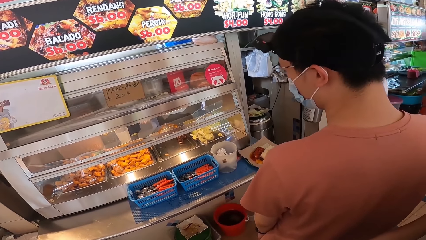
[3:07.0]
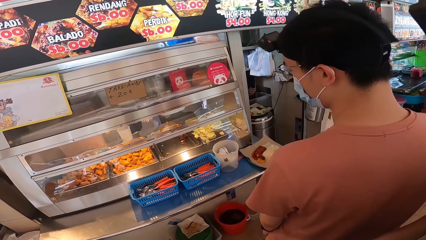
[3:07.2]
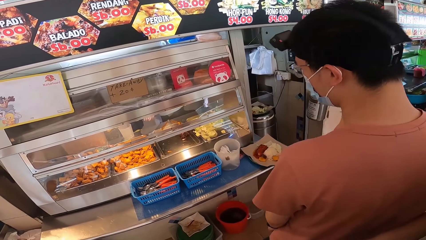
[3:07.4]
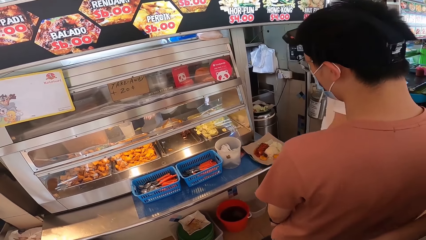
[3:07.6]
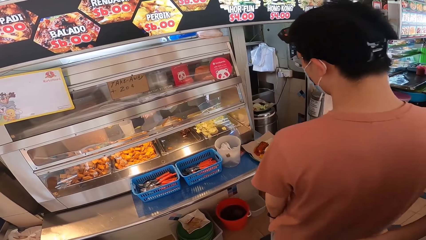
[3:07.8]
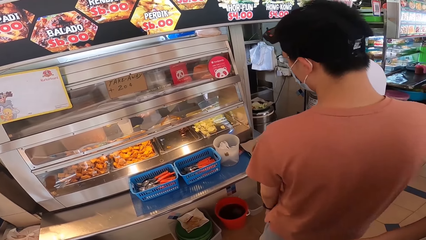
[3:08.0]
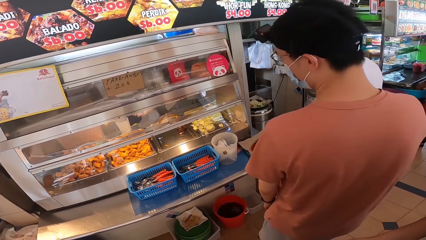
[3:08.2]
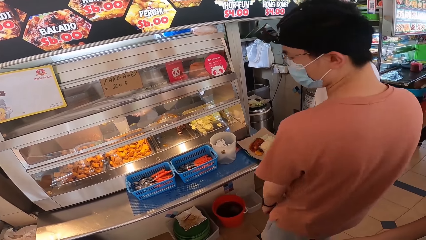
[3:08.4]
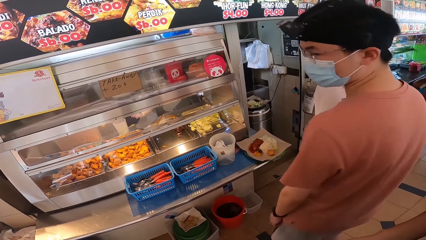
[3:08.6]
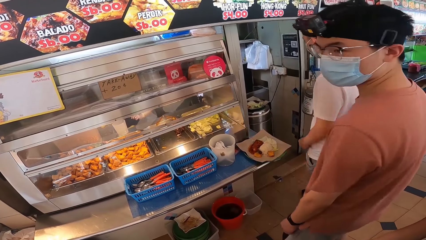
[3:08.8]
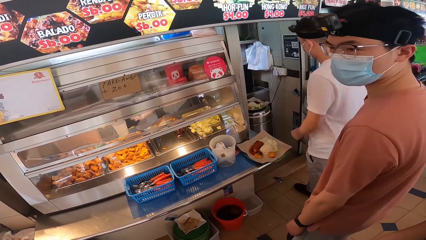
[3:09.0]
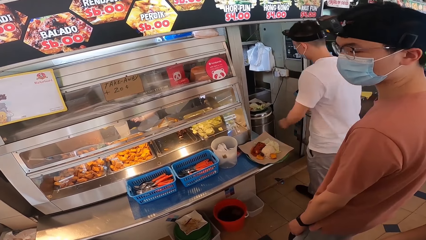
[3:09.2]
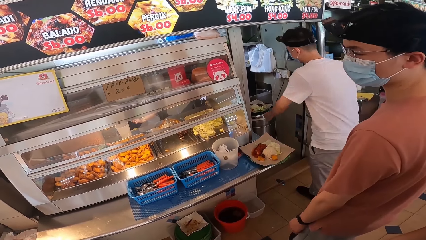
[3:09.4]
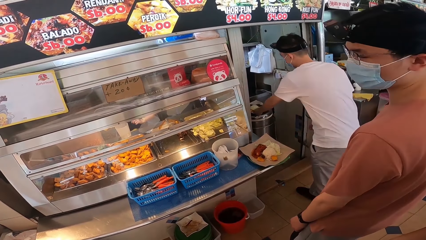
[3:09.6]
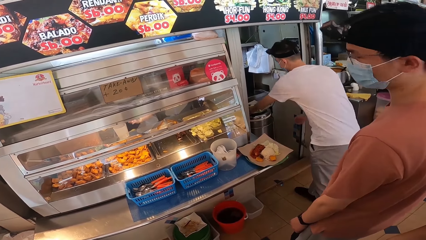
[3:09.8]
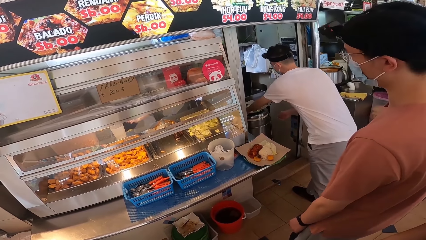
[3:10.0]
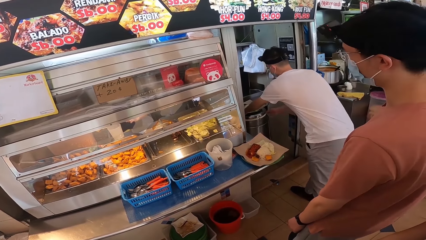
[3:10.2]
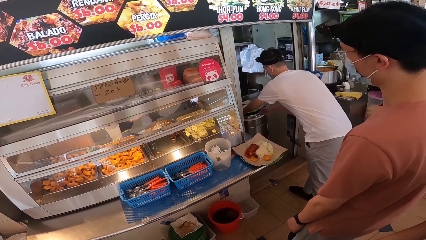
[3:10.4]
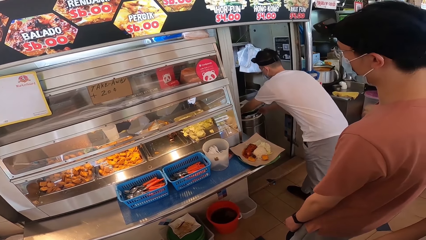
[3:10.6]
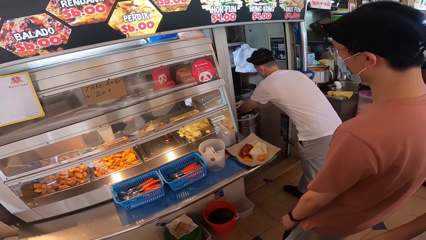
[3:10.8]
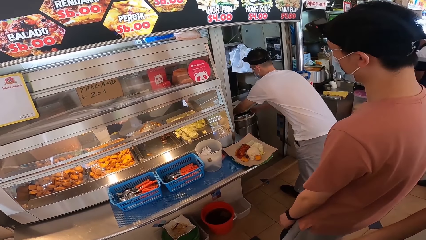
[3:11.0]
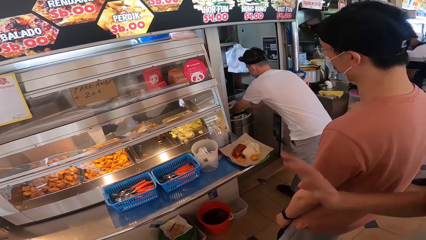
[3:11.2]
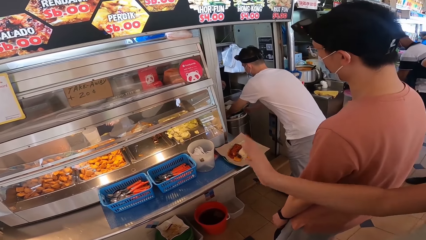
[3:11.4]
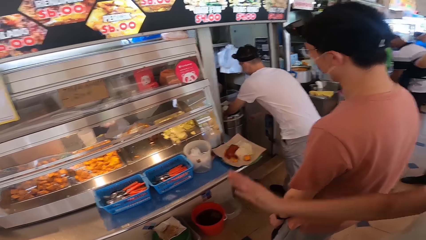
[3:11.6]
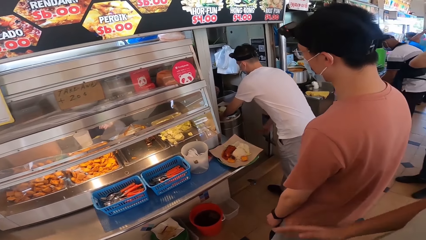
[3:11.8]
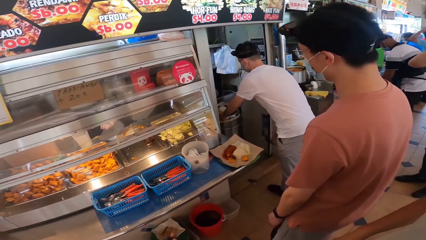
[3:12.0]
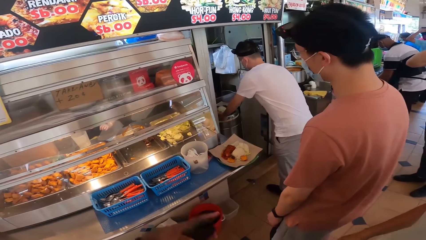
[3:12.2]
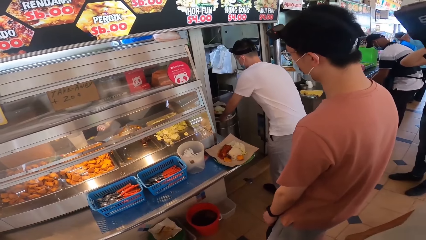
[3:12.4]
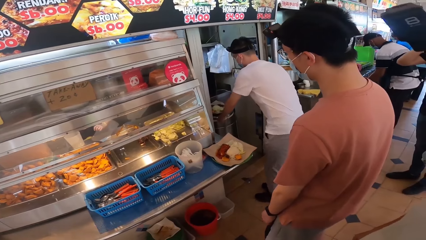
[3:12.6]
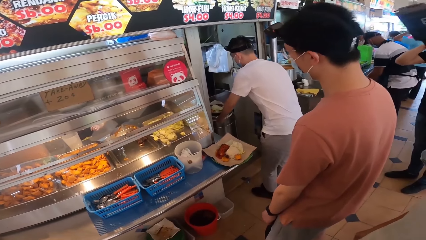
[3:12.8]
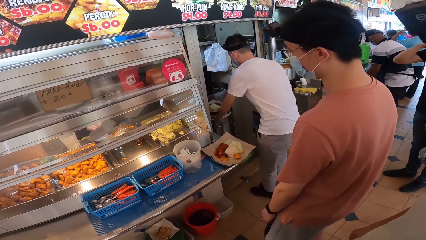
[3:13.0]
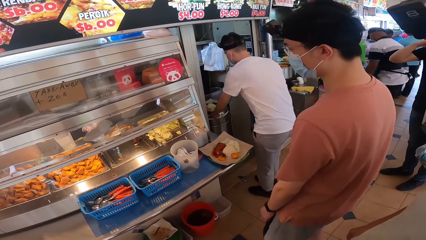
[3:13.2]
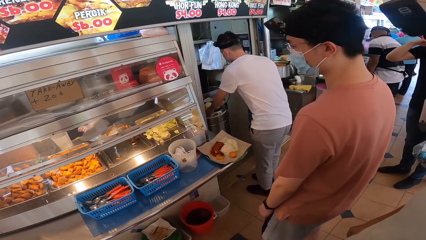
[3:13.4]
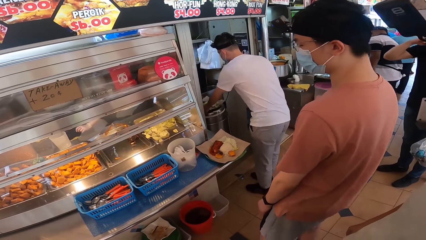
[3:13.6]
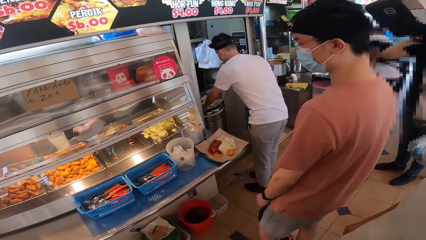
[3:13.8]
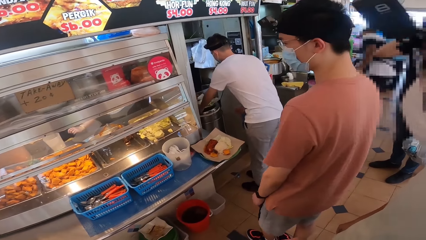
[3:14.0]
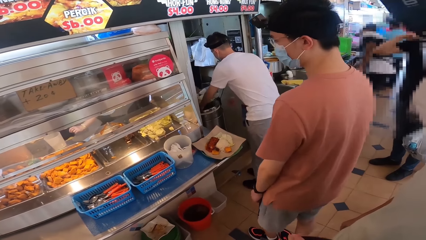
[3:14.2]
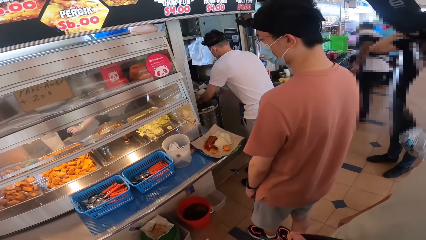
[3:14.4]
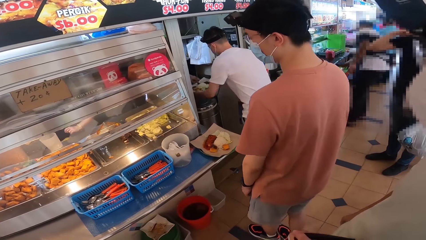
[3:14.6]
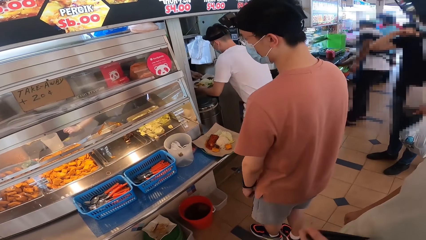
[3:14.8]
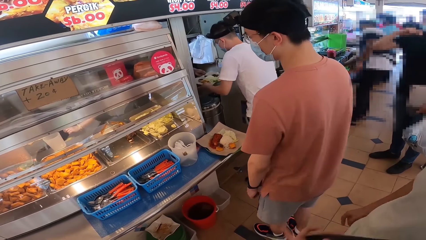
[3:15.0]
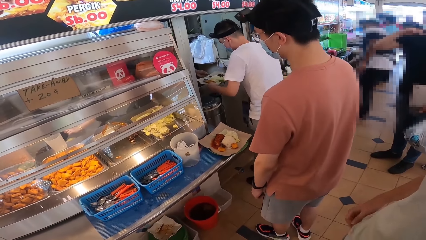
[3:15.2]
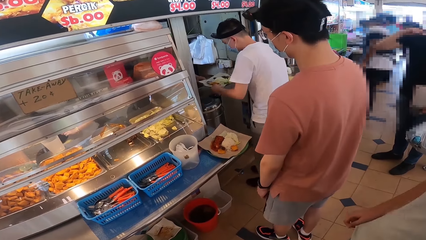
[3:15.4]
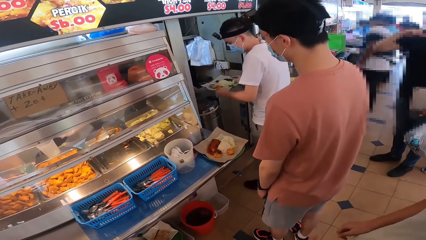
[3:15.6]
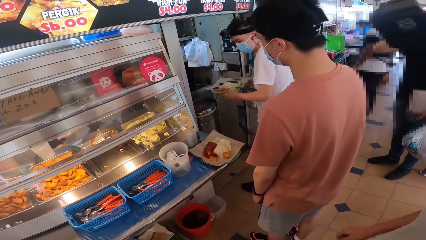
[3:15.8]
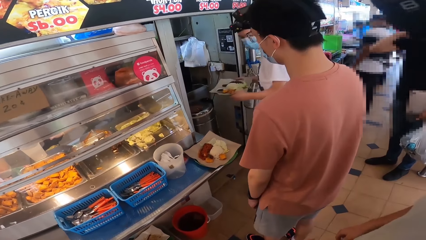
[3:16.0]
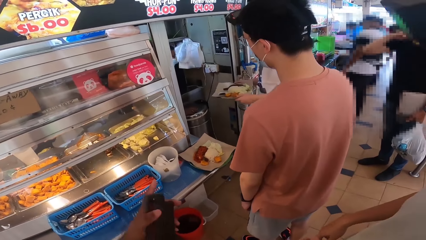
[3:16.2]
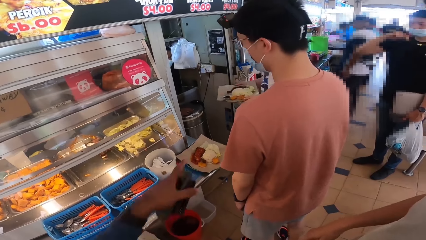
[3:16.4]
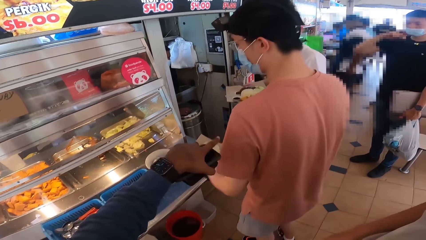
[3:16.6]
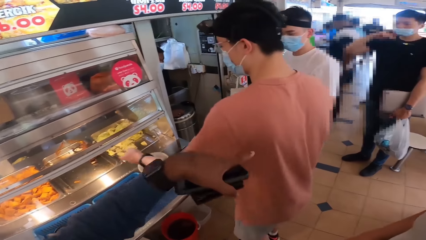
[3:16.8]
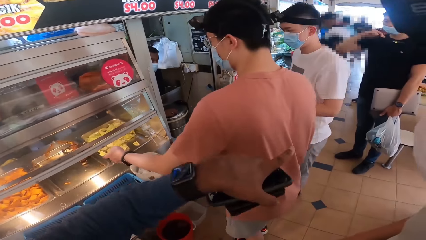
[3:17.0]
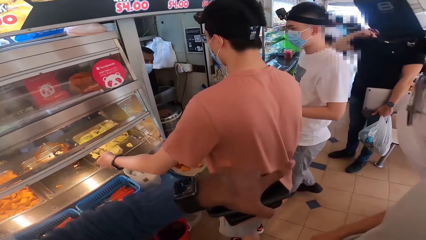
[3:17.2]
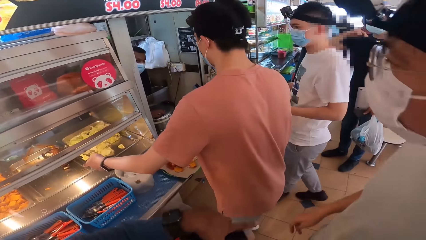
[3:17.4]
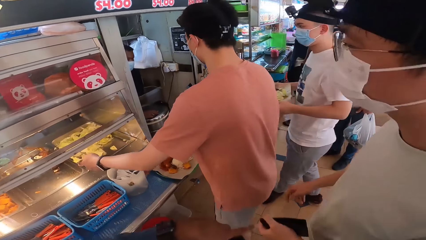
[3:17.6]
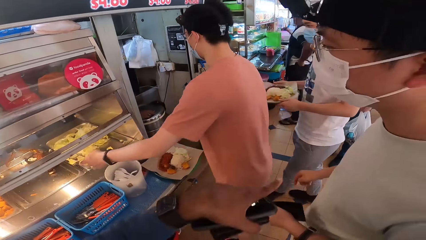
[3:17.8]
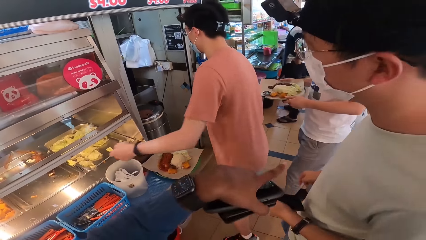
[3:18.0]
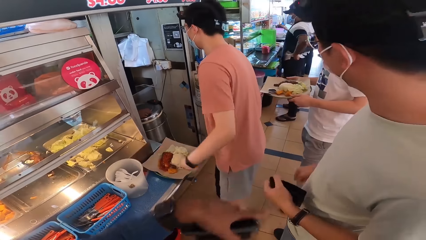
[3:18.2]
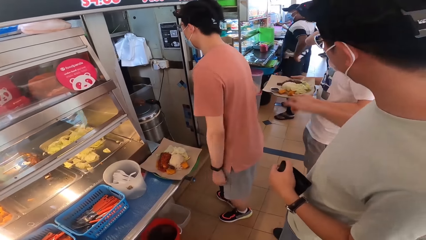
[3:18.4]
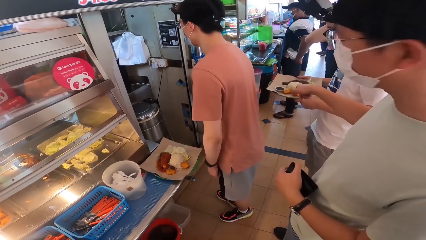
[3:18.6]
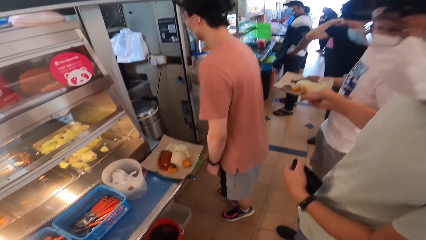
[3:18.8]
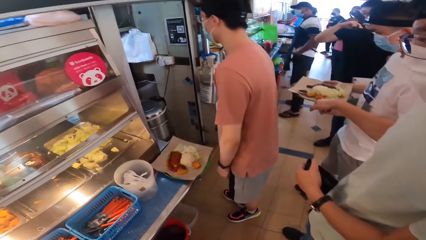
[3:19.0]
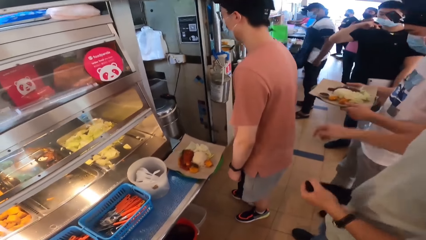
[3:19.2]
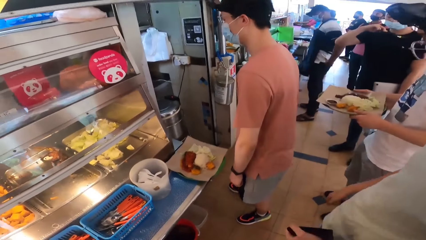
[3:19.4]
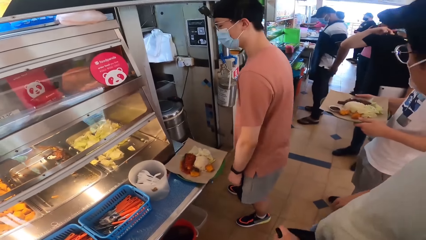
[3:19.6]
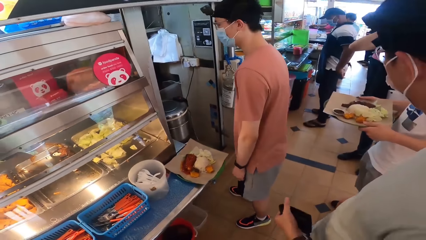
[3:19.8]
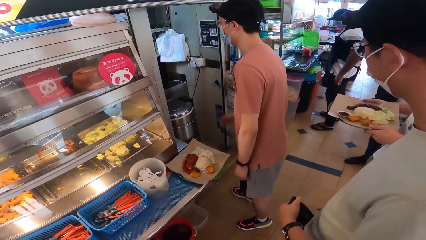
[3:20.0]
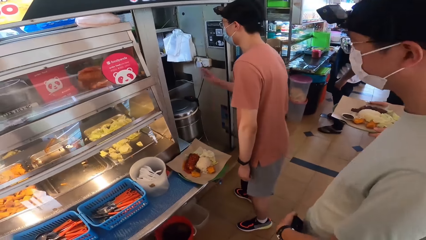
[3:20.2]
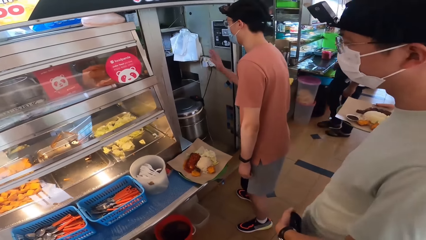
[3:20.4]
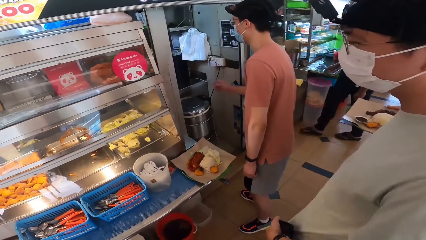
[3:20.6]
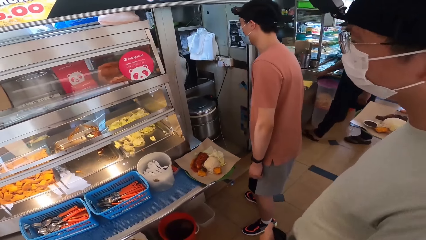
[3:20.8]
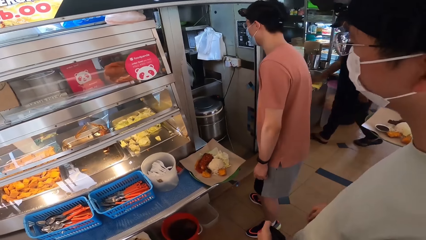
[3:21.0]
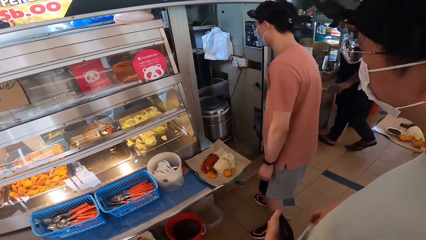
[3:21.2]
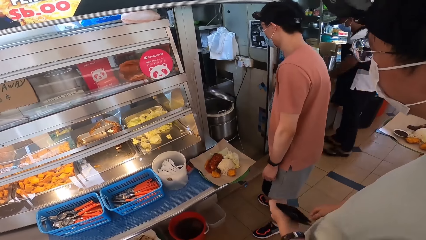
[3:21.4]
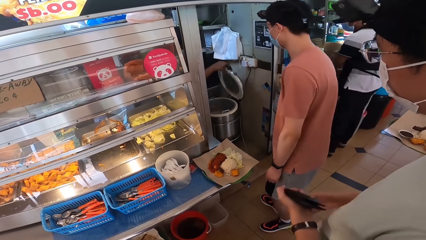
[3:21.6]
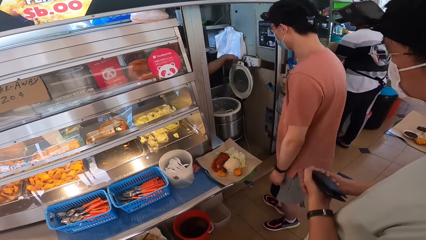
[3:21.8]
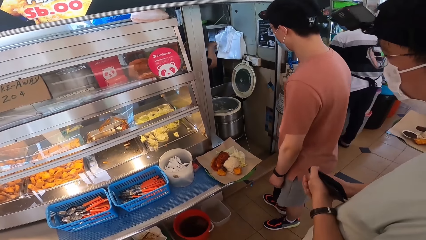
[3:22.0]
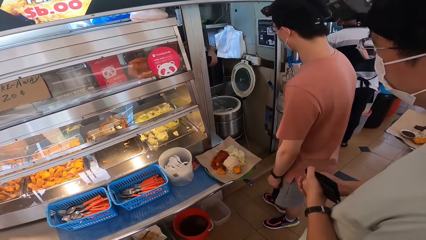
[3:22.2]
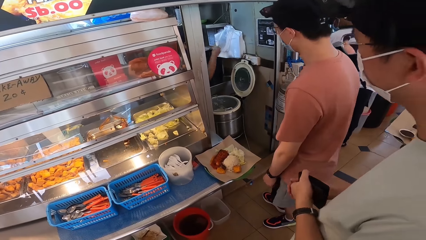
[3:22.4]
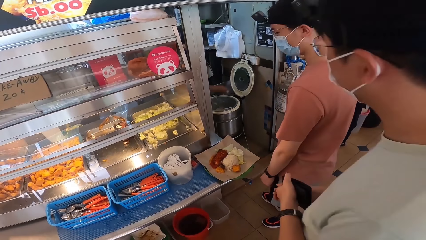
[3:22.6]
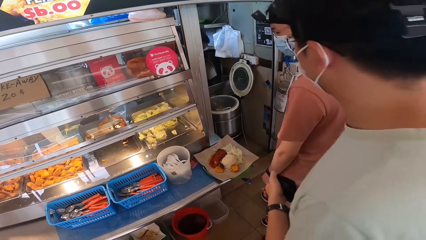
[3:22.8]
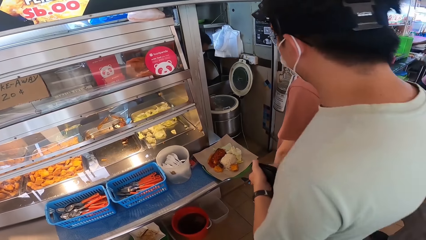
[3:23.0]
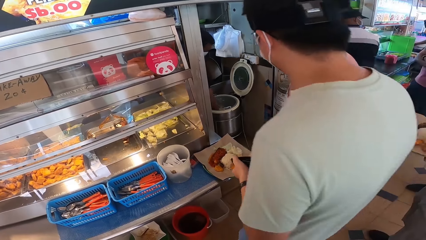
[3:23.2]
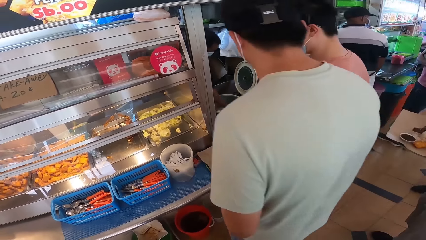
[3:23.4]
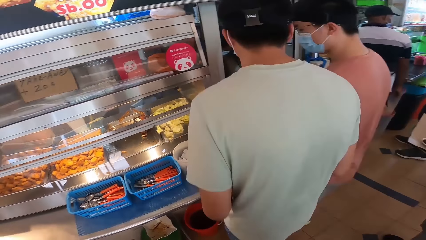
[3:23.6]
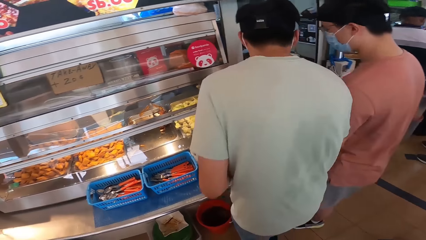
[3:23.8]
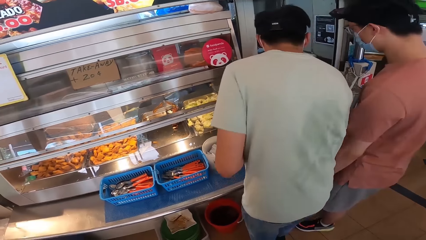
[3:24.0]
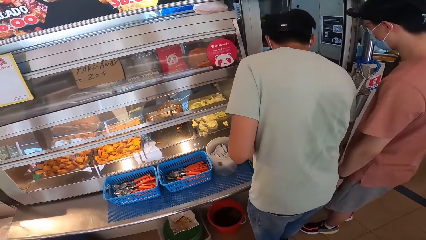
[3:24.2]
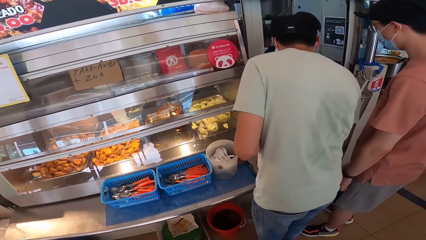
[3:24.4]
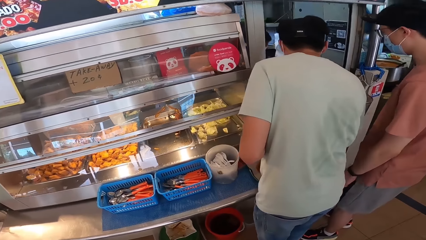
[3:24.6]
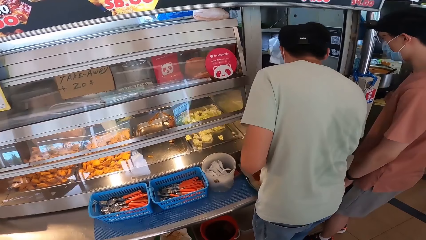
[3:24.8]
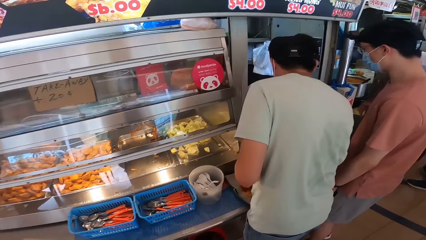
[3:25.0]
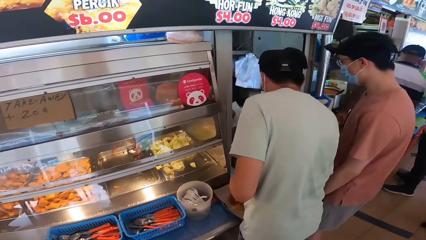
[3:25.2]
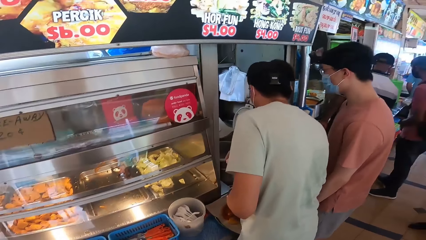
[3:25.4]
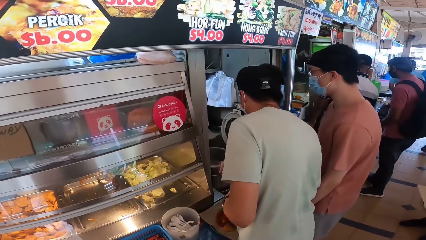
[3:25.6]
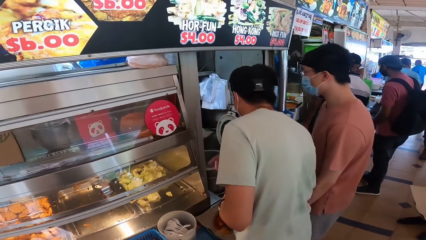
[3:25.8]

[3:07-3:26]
A person picks the fries from the kitchen. The camera wearer points at someone and talks to another person. A third person moves to the counter. Someone points at the first person's meal. The third person talks to a fourth person. The second person talks to the fourth person. Someone talks to the cooks.
